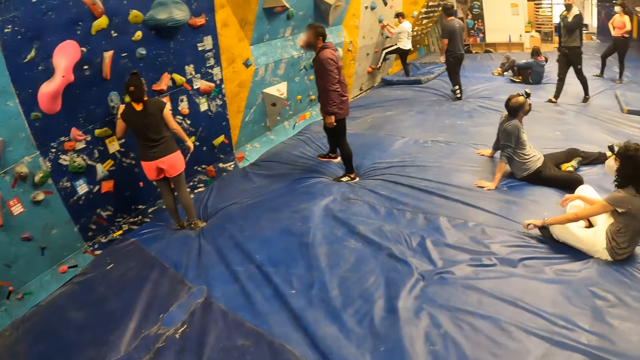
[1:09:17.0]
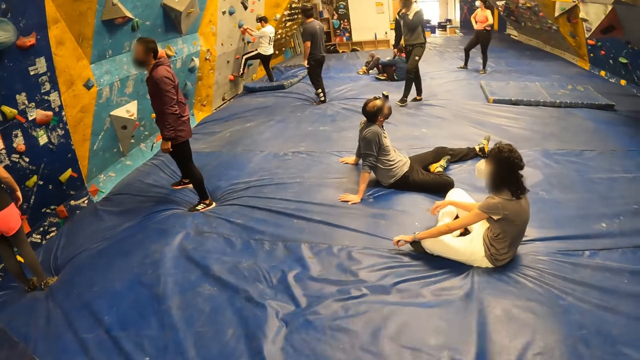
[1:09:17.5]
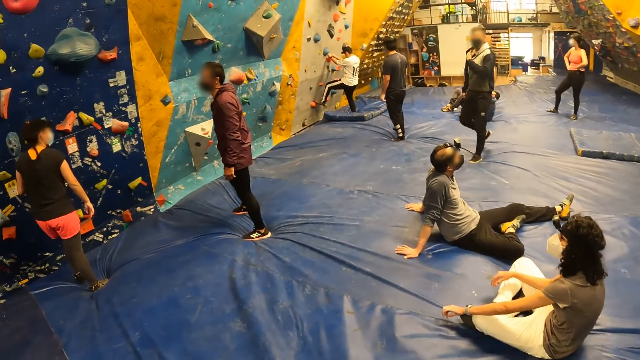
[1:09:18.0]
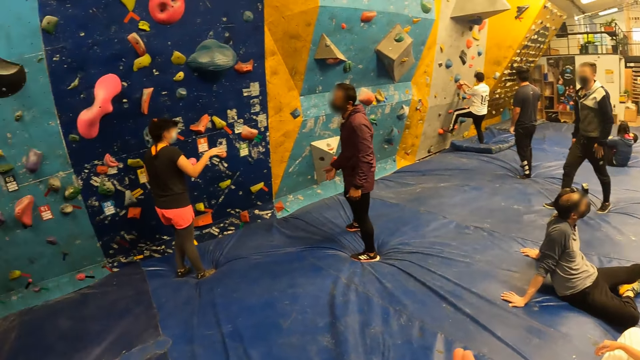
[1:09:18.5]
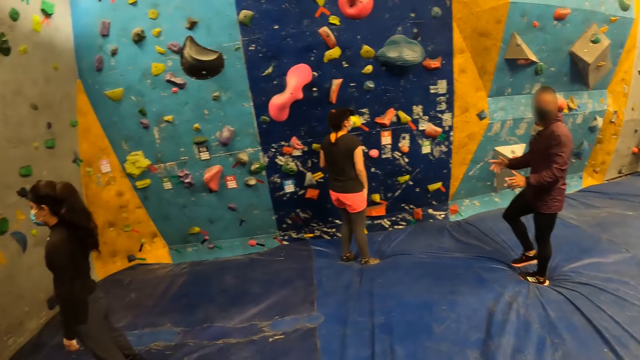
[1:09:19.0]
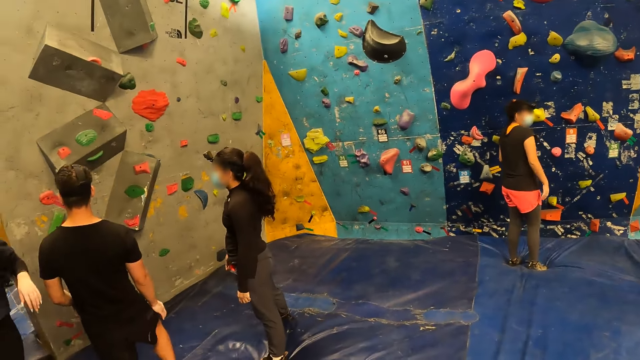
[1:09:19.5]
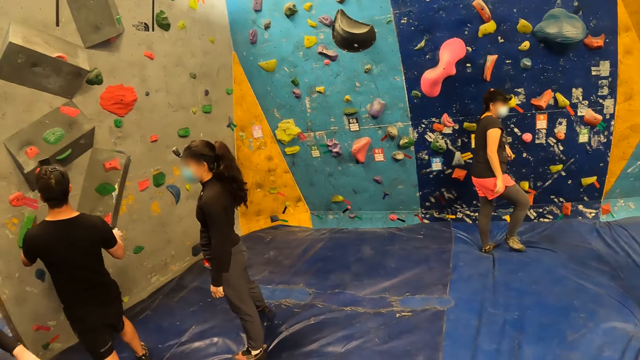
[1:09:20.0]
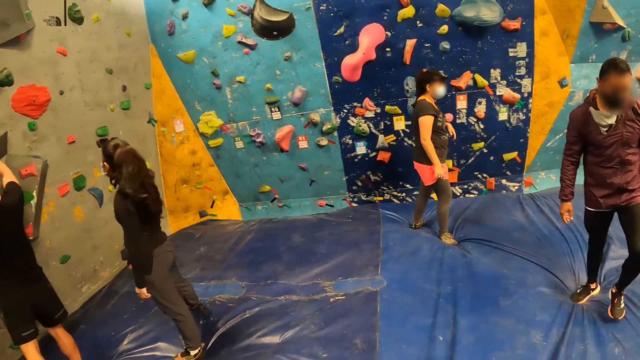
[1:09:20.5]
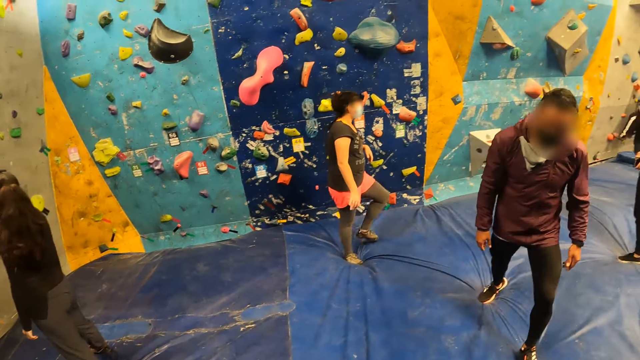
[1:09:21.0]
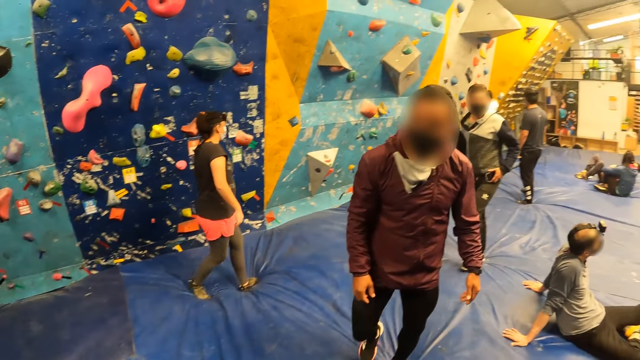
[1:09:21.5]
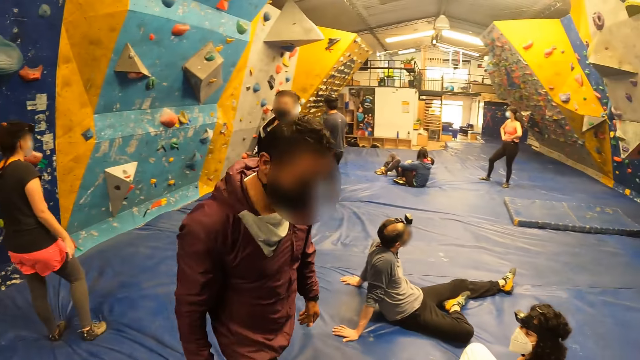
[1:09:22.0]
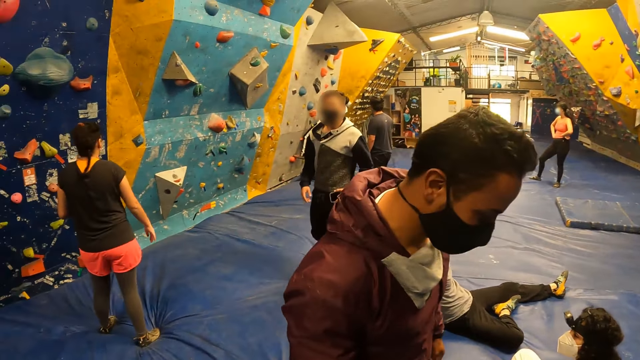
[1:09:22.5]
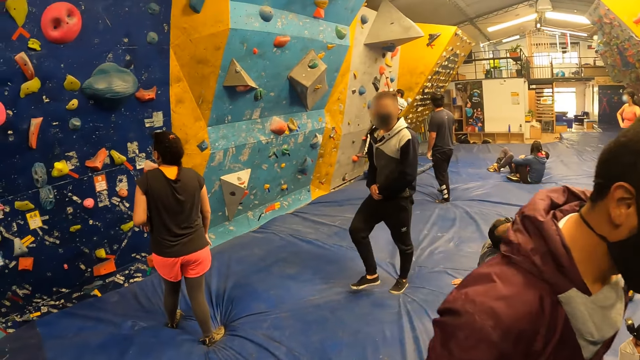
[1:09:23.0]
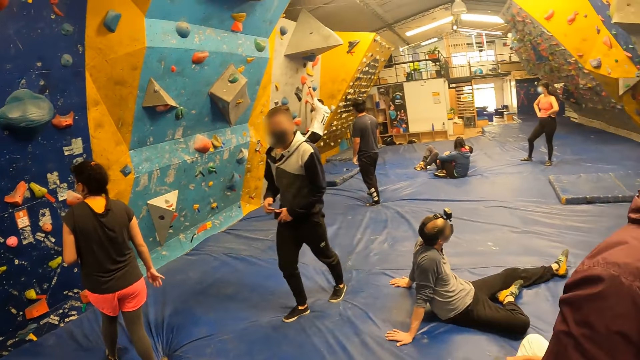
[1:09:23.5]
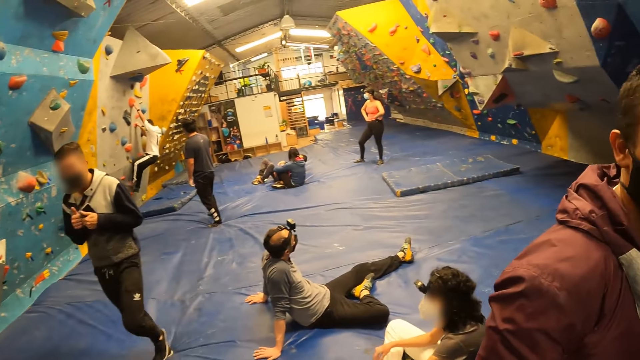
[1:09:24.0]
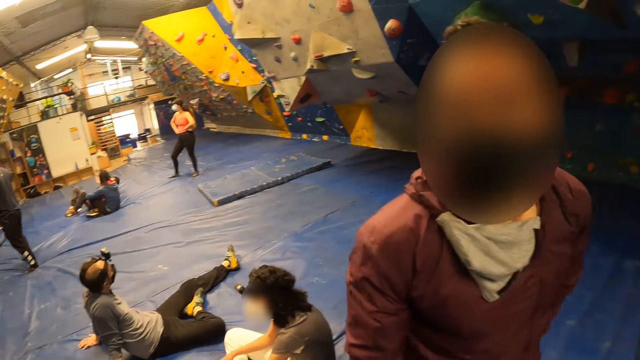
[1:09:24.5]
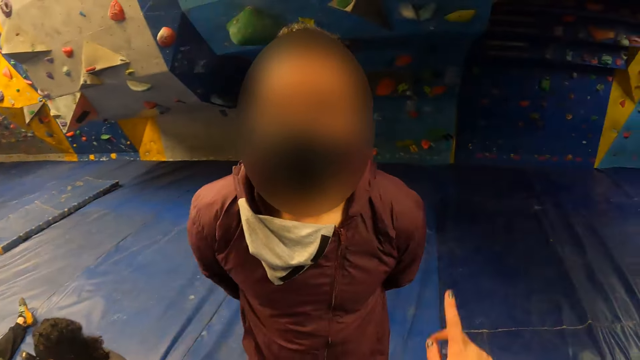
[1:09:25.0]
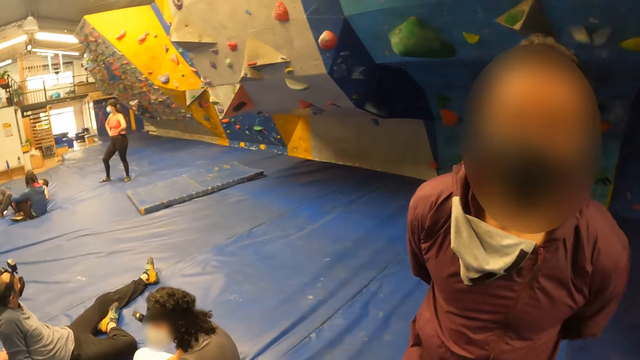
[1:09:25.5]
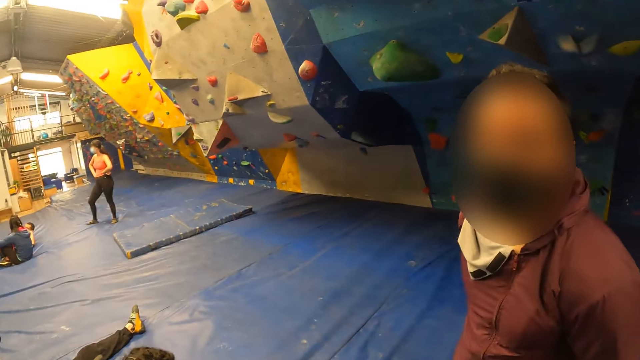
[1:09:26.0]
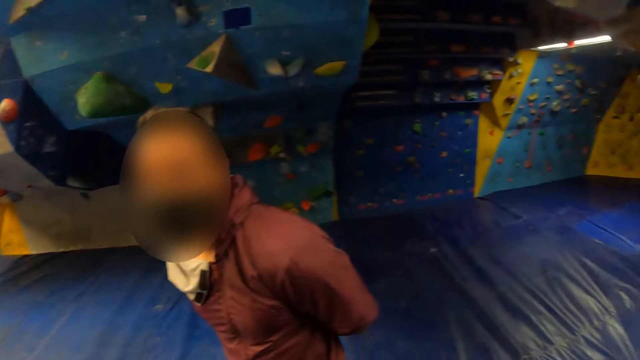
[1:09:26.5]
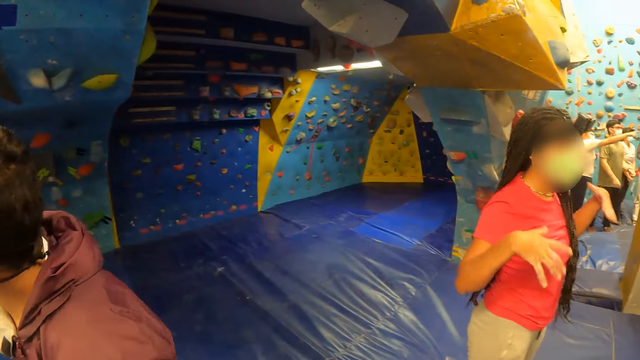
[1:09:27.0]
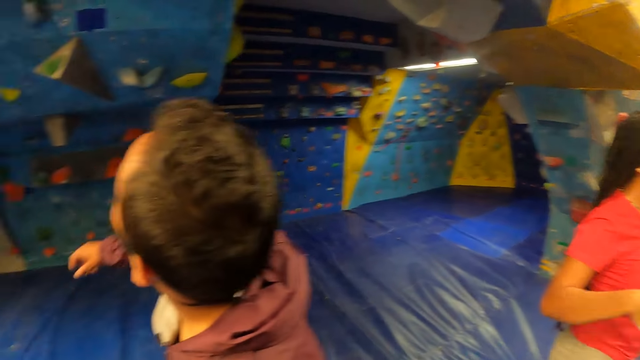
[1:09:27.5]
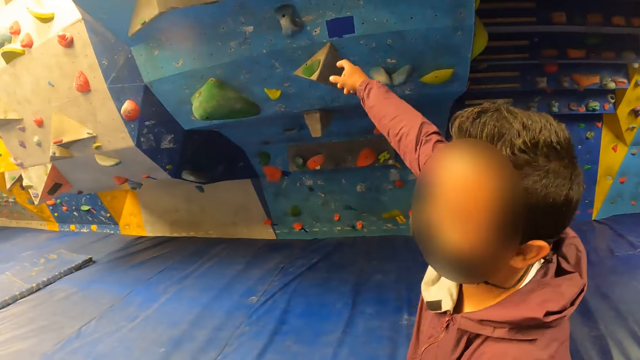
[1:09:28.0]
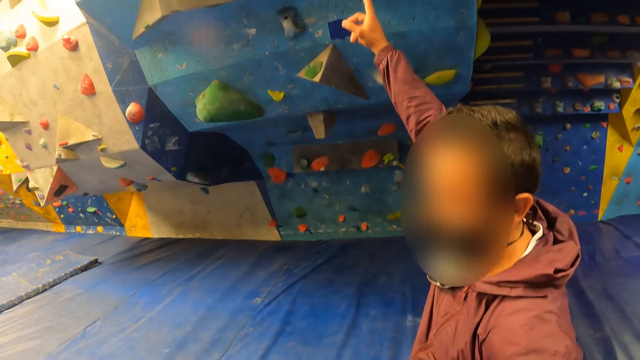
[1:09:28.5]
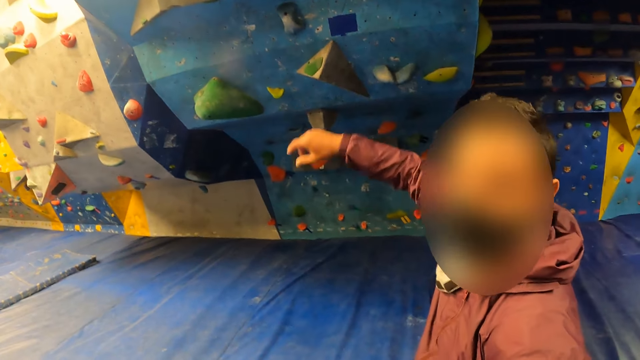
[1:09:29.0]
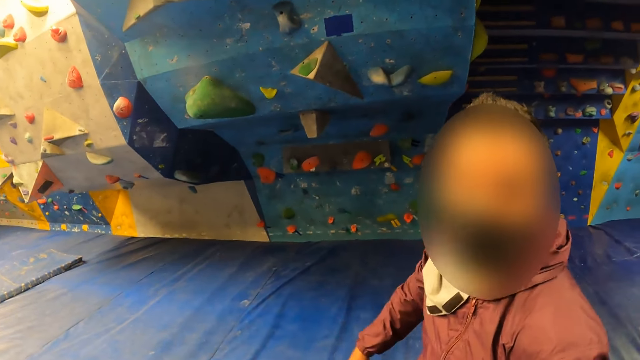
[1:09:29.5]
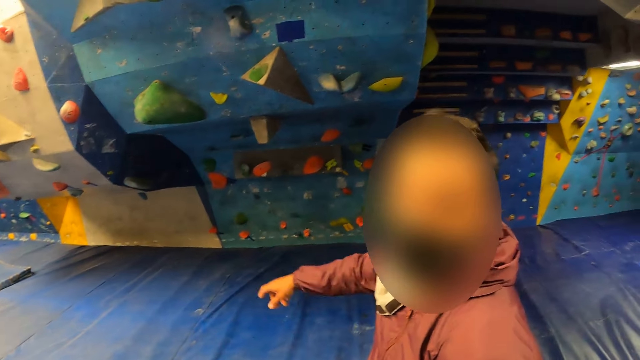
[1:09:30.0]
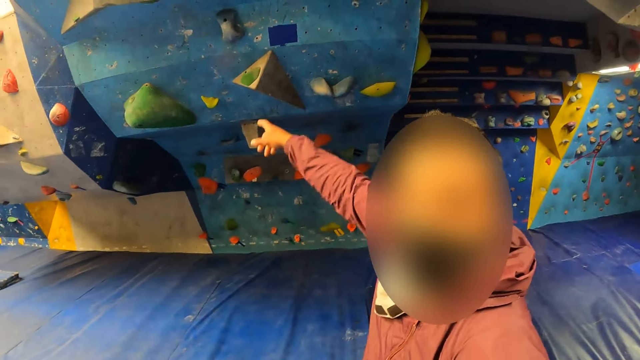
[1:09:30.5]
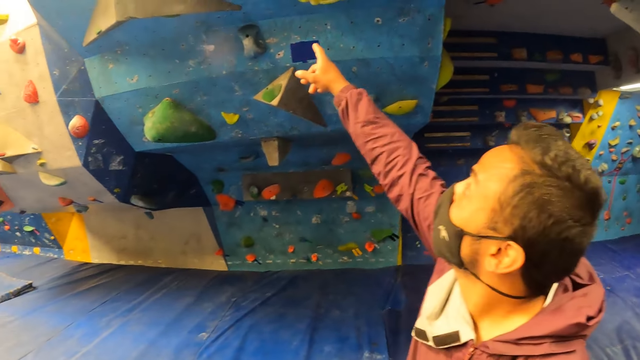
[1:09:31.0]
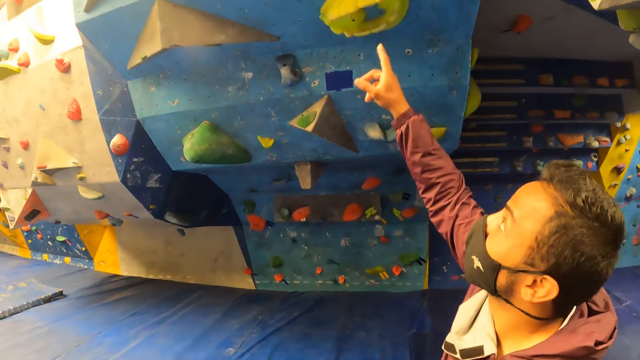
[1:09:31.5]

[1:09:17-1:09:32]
The camera wearer interacts with a man. The man points at the climbing wall with his right hand.

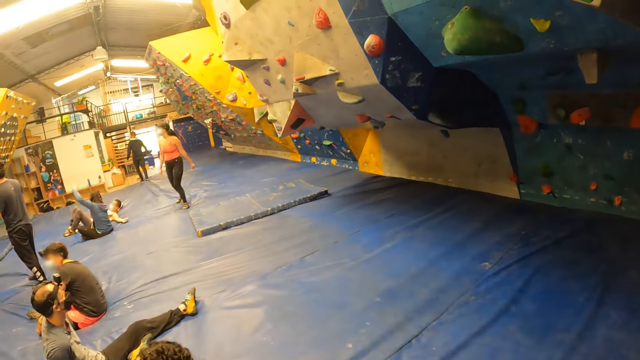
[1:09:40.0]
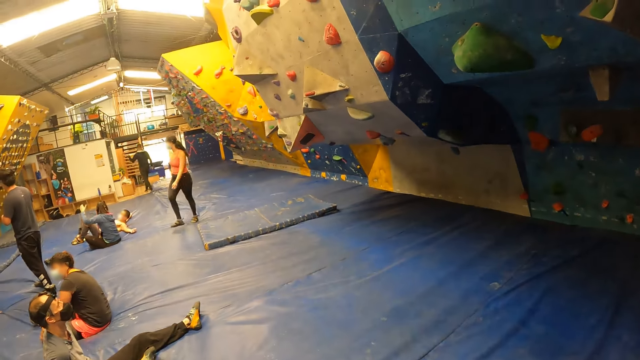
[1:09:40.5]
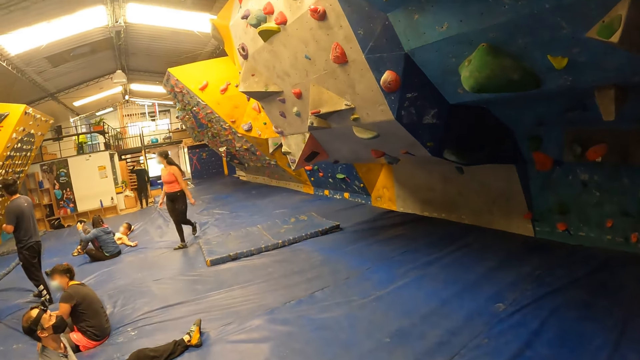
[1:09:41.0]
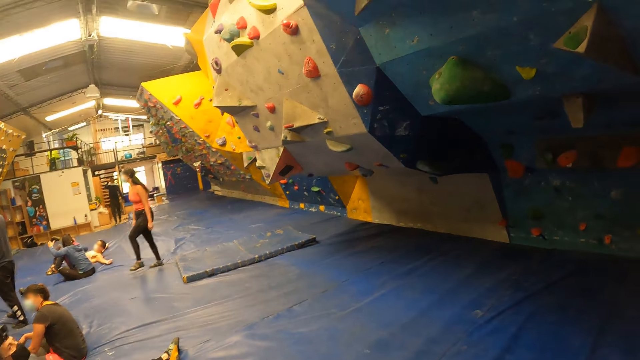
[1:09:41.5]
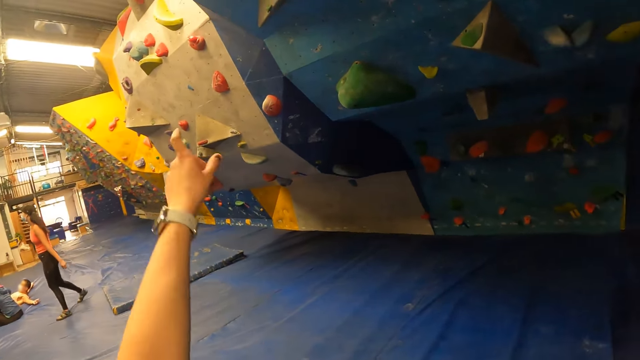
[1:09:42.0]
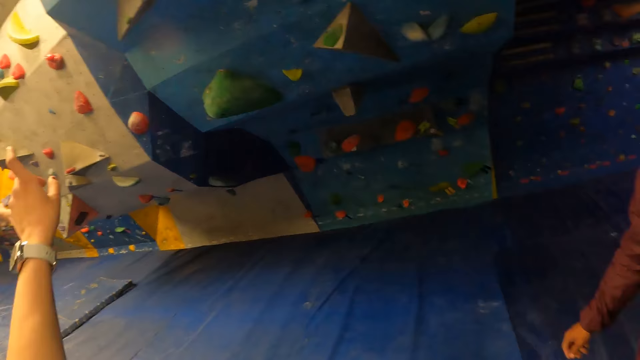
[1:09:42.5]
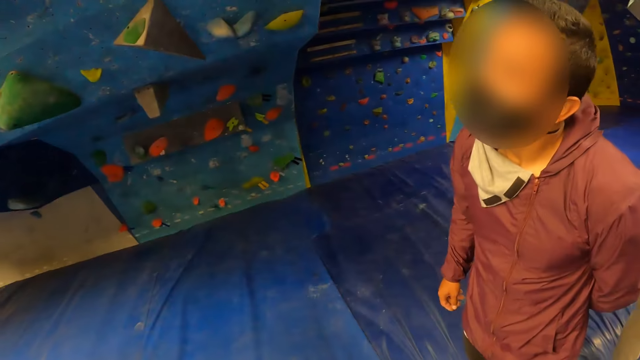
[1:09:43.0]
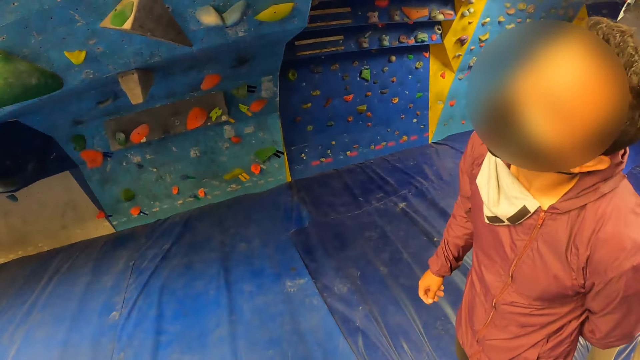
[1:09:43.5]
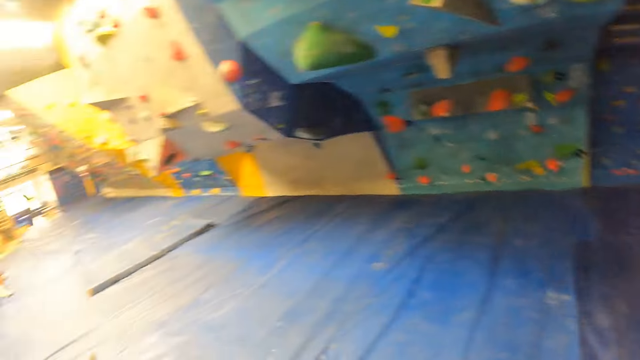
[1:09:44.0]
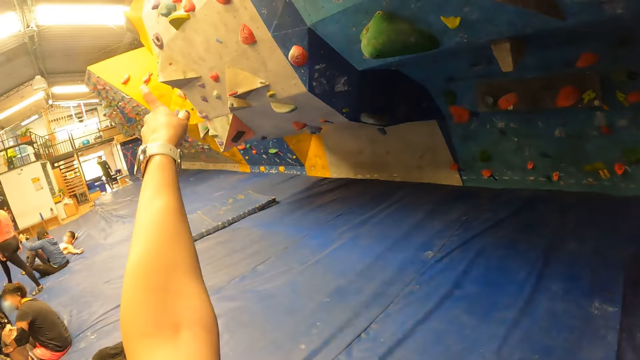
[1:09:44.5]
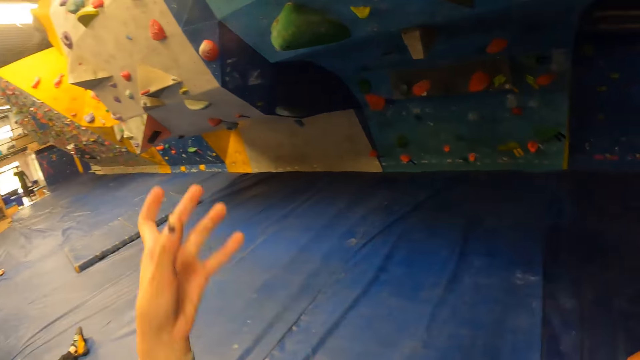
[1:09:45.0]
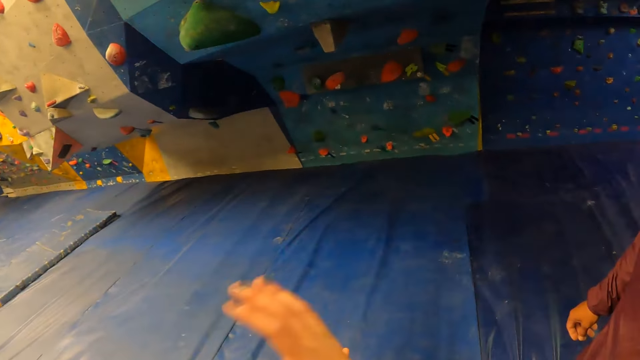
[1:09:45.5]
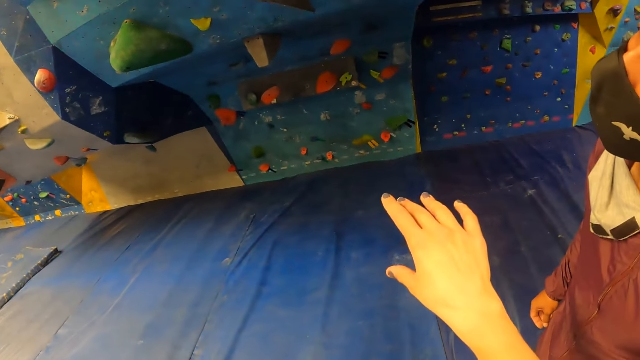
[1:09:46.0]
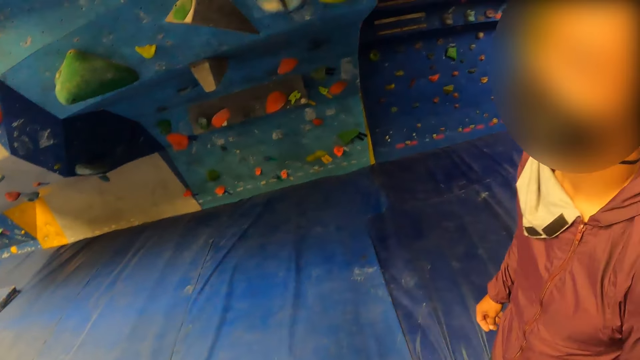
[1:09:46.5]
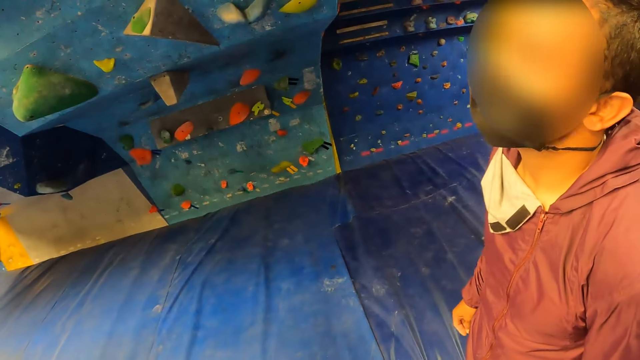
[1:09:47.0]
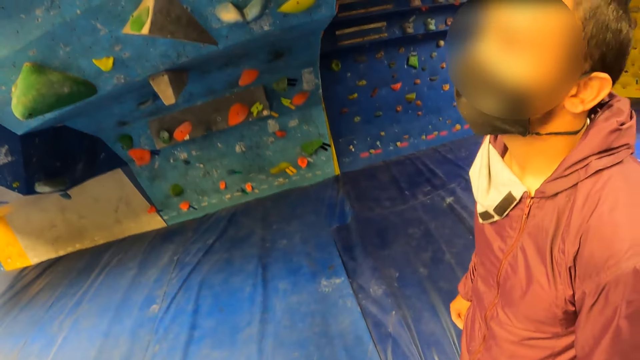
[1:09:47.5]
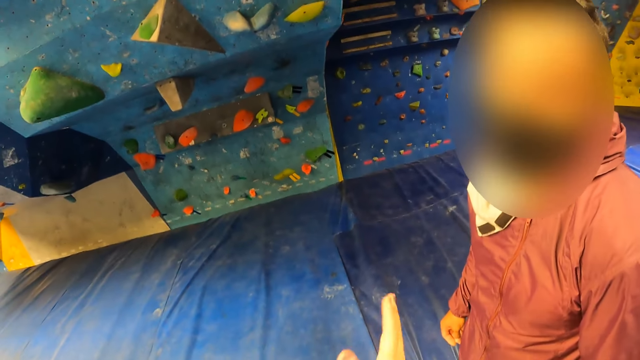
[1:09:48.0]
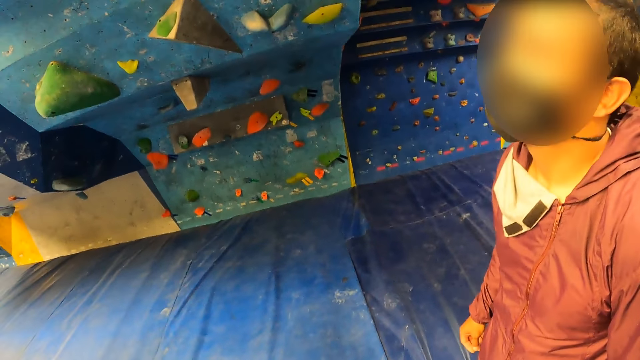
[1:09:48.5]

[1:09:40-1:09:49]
The camera wearer raises a hand. They talk to a person.
